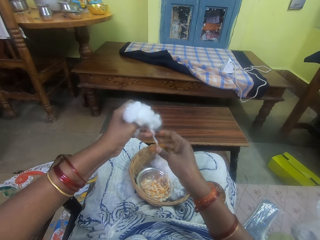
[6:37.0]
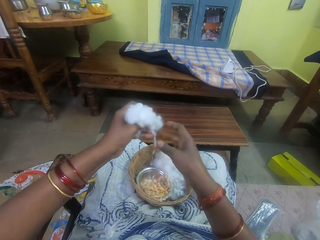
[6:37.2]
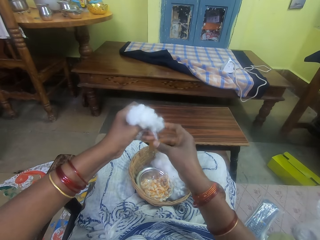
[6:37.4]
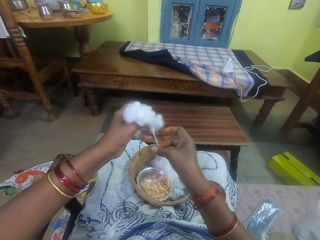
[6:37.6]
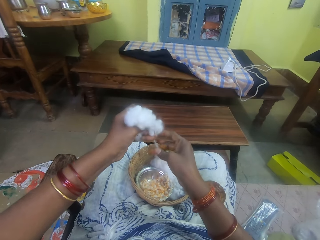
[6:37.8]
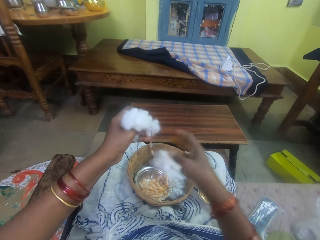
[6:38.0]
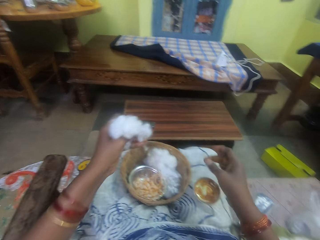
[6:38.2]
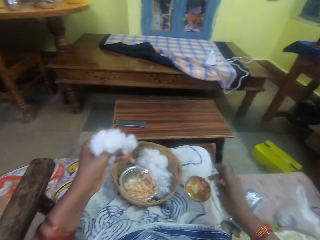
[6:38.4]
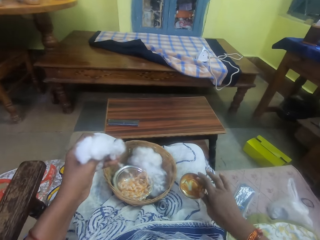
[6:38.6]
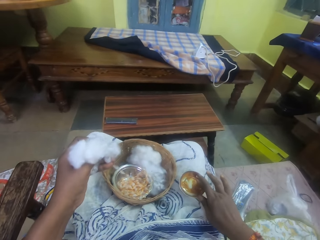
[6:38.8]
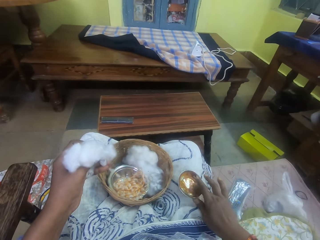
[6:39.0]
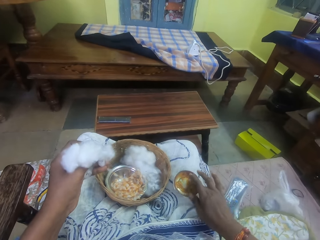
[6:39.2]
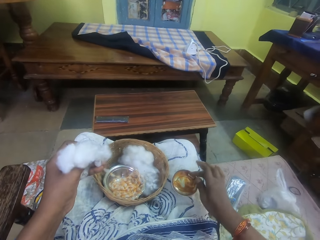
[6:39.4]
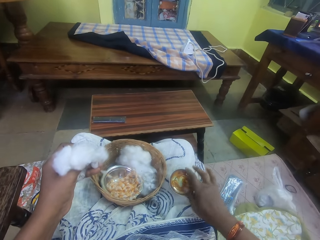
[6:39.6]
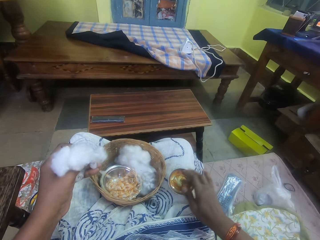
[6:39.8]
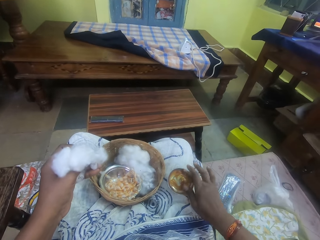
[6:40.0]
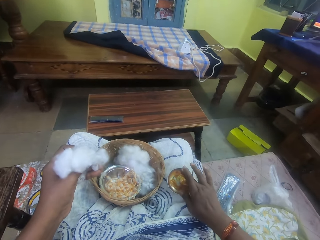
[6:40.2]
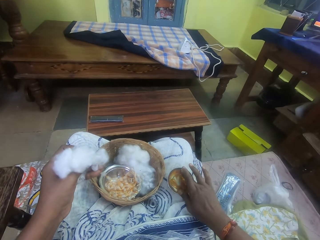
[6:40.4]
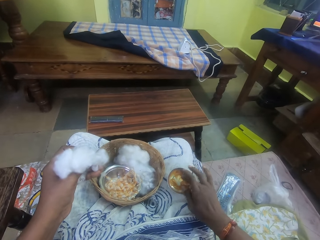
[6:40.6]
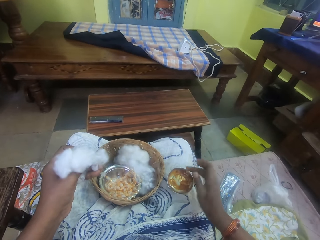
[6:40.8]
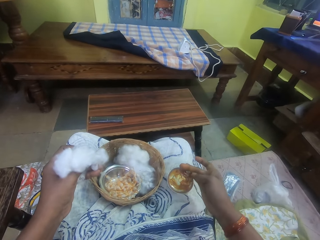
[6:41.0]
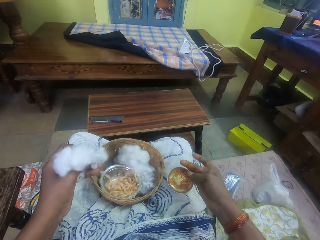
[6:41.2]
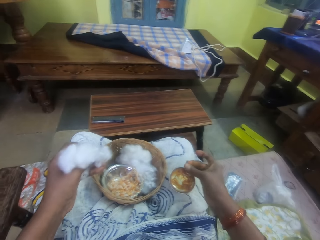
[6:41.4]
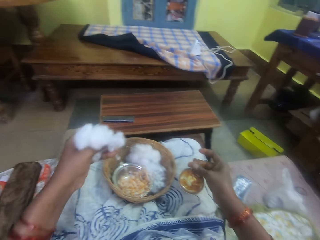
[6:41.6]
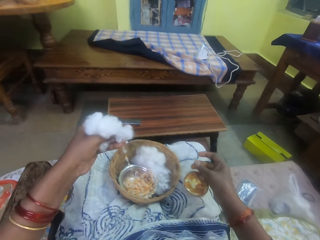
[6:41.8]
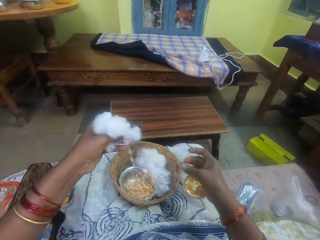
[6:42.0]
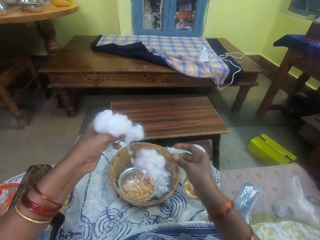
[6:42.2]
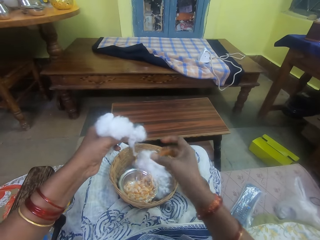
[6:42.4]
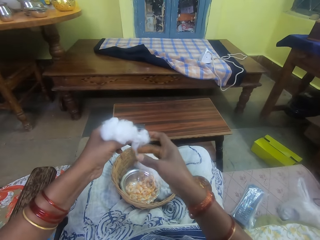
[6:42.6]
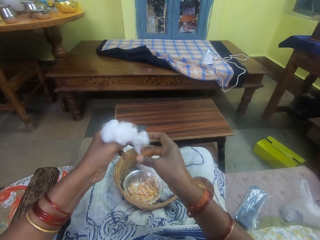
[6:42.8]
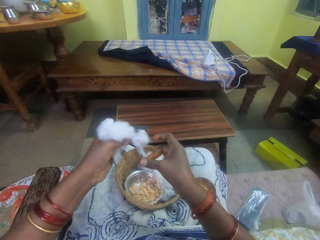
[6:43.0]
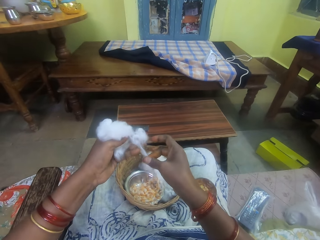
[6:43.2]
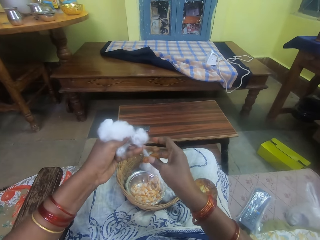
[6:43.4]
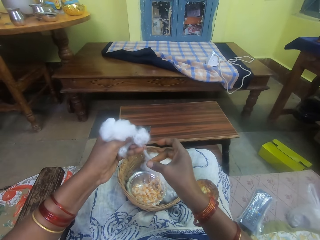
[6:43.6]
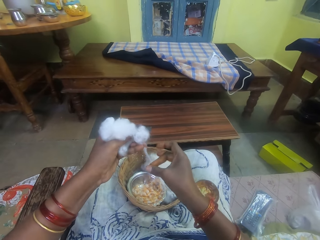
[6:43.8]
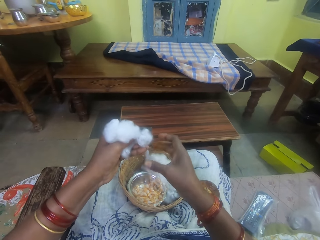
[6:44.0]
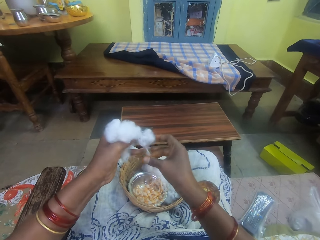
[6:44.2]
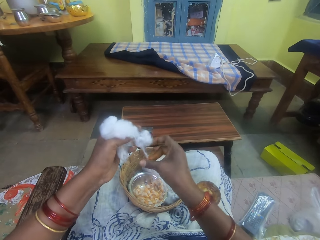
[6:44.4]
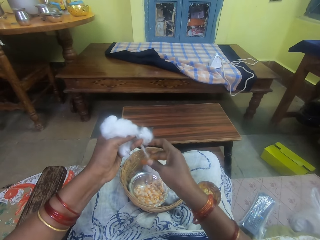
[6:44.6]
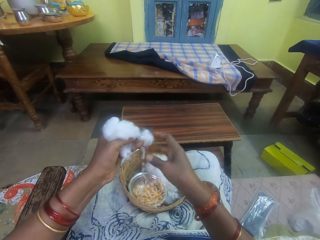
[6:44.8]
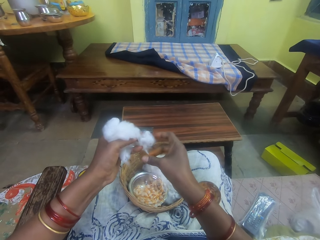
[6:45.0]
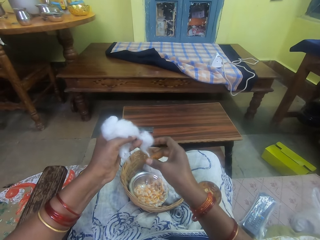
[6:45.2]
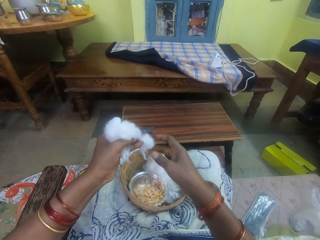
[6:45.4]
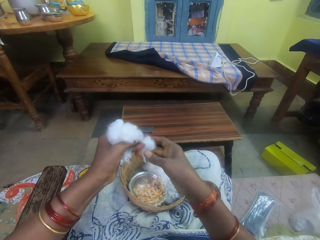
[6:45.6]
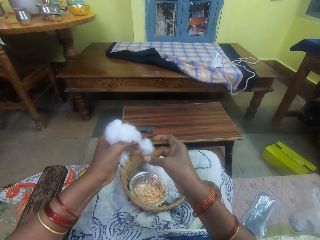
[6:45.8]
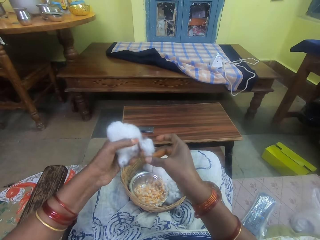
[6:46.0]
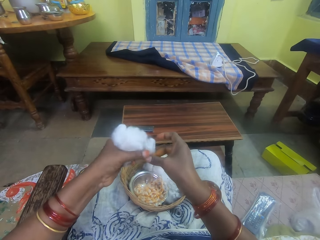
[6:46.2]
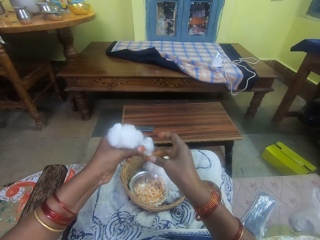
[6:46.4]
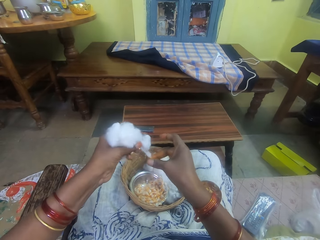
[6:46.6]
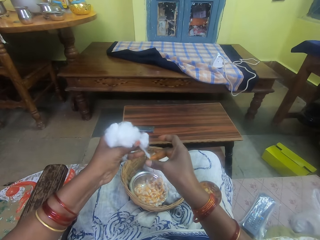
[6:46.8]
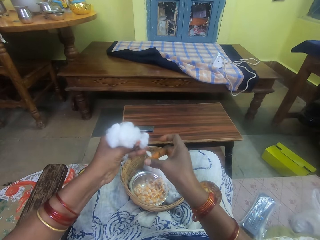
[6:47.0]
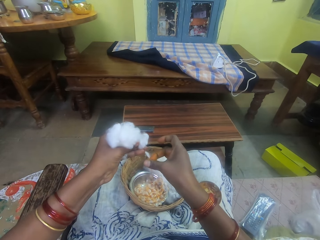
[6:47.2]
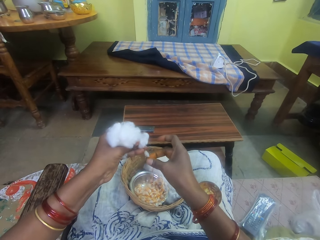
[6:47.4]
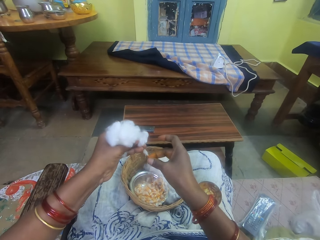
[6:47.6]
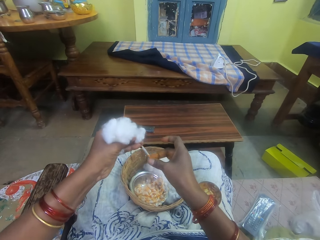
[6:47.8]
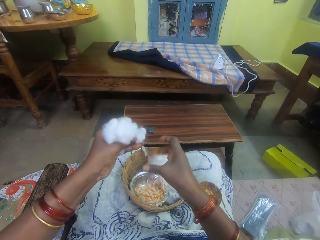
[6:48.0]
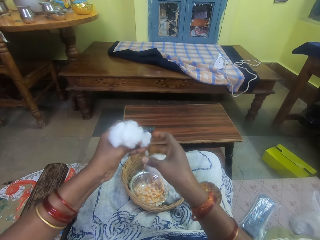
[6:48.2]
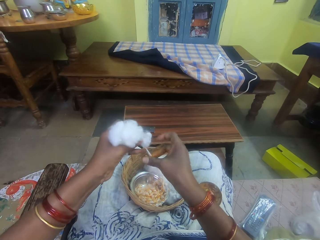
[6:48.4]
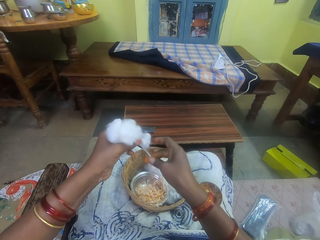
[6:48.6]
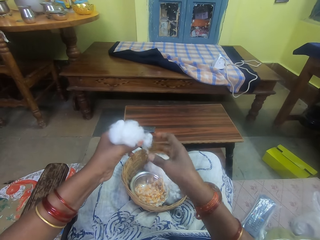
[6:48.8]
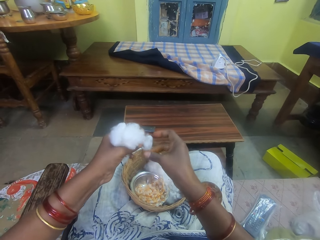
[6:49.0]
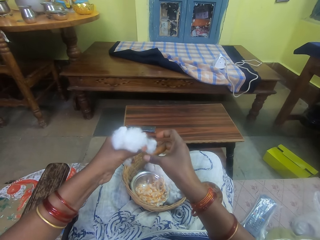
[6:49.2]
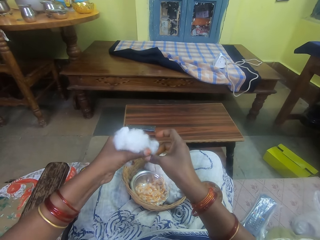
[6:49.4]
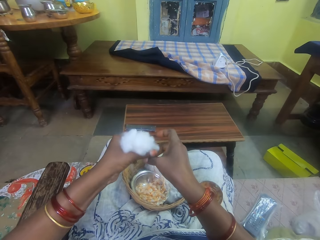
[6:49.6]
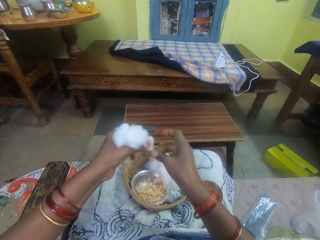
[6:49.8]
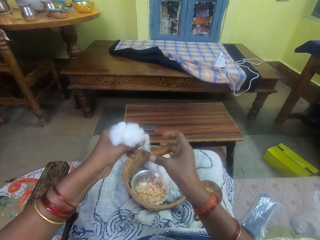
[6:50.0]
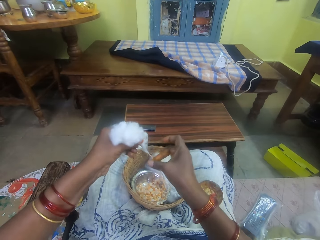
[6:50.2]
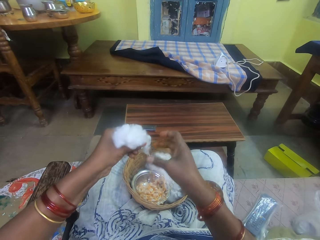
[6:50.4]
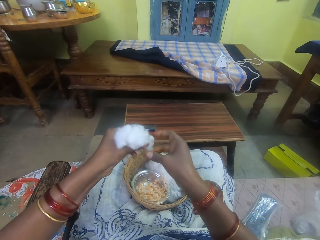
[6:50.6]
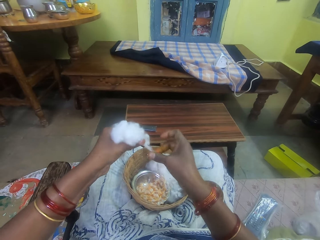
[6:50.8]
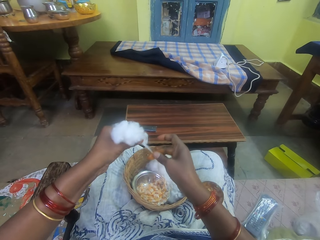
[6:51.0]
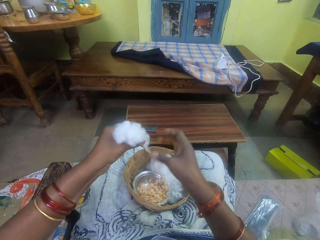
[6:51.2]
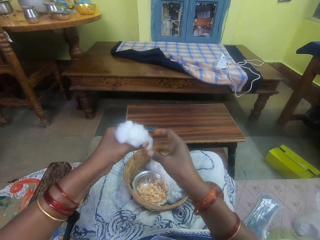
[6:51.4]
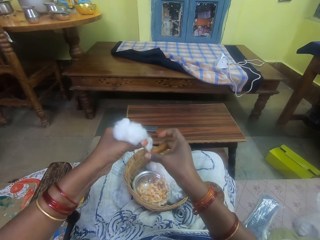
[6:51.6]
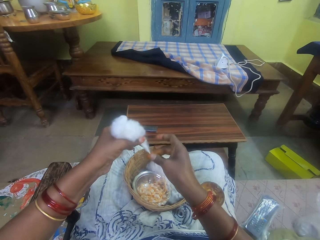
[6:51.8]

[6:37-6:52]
The camera wearer rolls a cotton string with adhesive. She pulls her hand off the cotton string. She picks adhesive from the bowl. She touches the ointment with her right hand. She pulls her hand off the bowl. She picks adhesive from the bowl. She pulls her hand off the bowl. She rubs her fingers. She rolls the cotton string with the adhesive. She rubs the ointment on the ball of cotton wool in her left hand. She pulls the cotton string. She rolls the cotton string with the adhesive. She pulls the cotton. She rolls the cotton string with the adhesive.

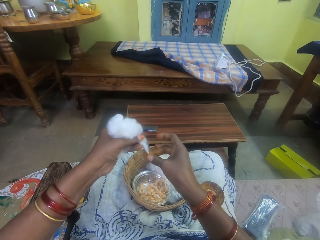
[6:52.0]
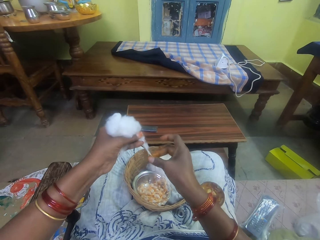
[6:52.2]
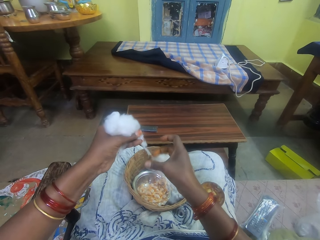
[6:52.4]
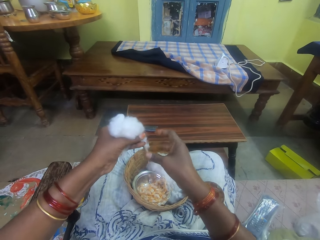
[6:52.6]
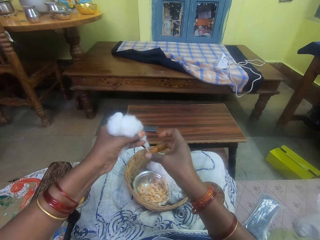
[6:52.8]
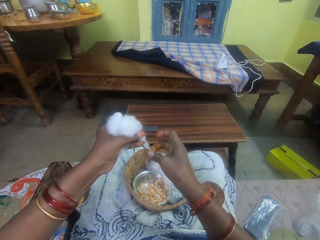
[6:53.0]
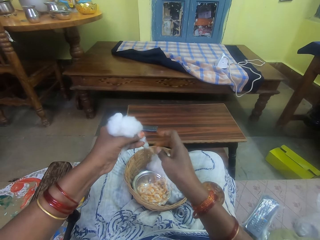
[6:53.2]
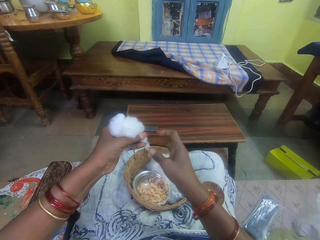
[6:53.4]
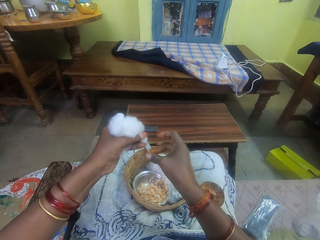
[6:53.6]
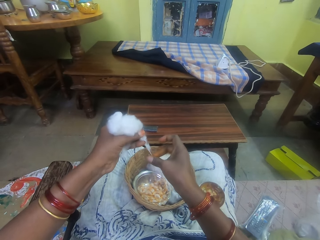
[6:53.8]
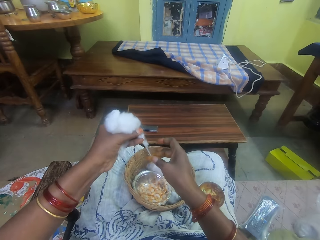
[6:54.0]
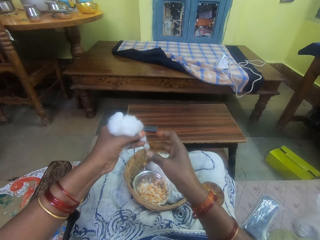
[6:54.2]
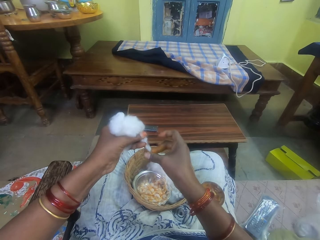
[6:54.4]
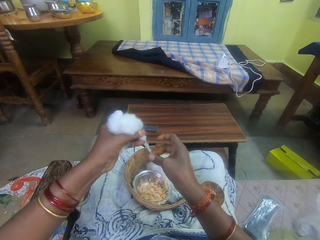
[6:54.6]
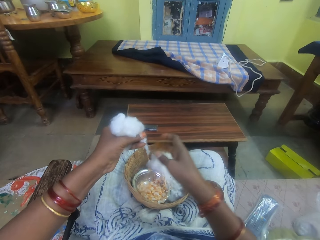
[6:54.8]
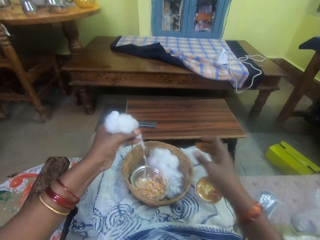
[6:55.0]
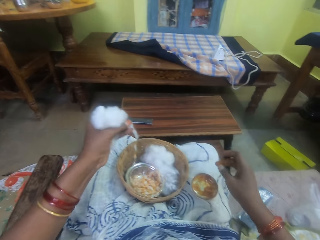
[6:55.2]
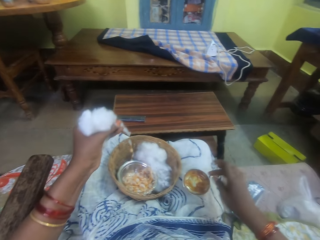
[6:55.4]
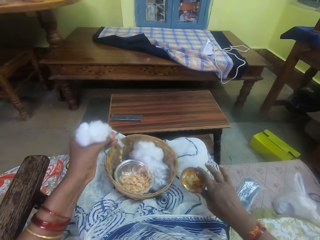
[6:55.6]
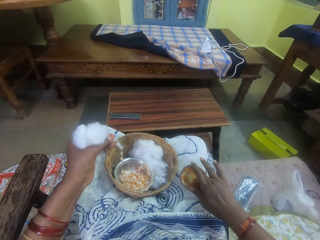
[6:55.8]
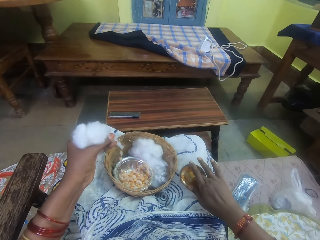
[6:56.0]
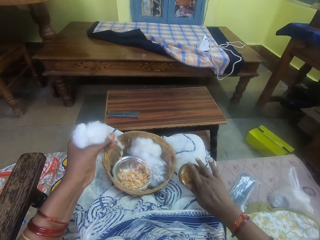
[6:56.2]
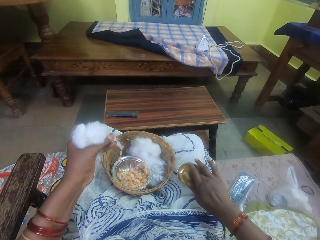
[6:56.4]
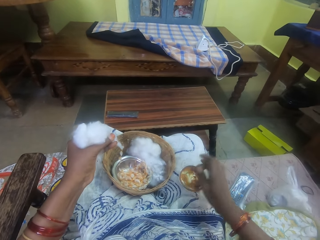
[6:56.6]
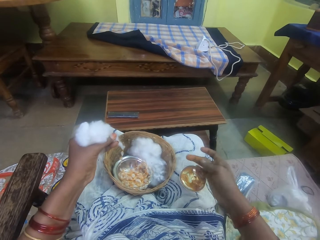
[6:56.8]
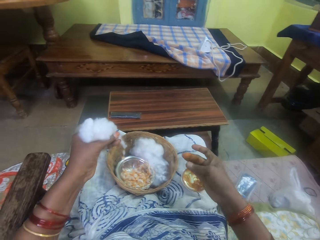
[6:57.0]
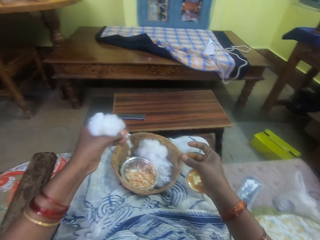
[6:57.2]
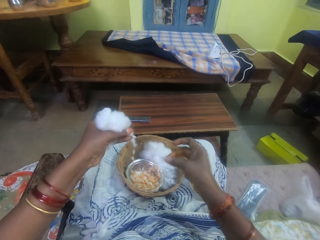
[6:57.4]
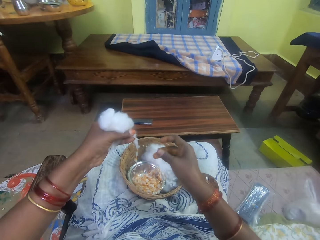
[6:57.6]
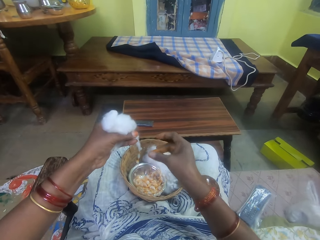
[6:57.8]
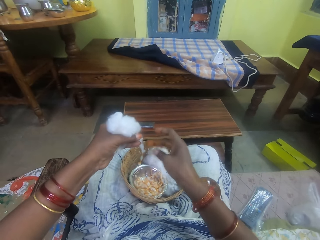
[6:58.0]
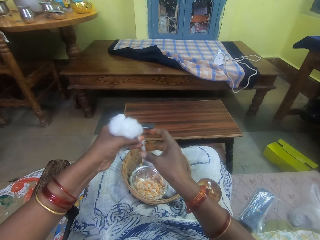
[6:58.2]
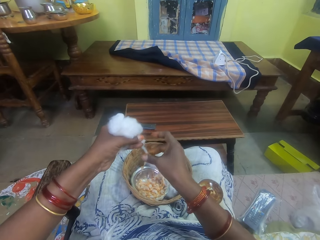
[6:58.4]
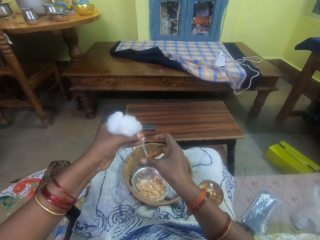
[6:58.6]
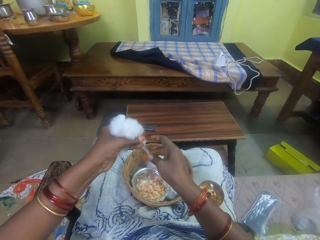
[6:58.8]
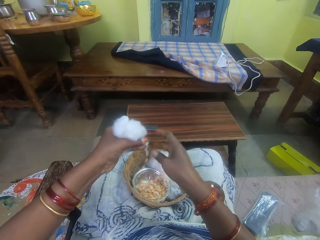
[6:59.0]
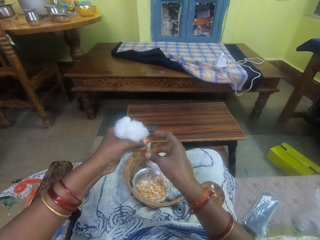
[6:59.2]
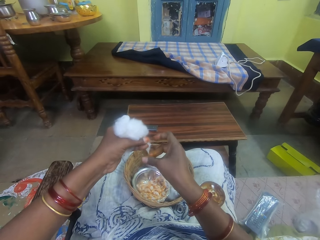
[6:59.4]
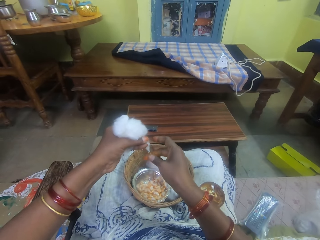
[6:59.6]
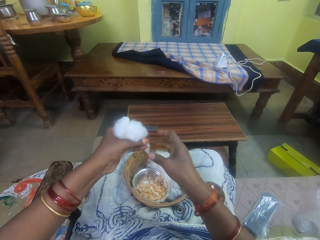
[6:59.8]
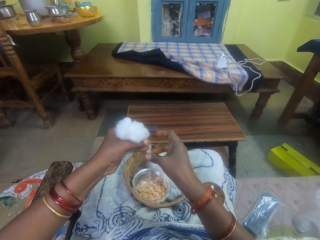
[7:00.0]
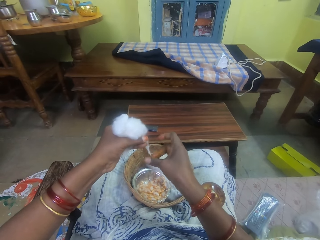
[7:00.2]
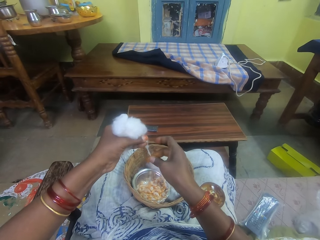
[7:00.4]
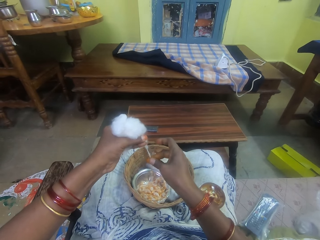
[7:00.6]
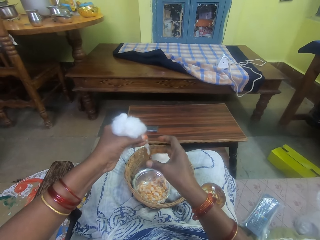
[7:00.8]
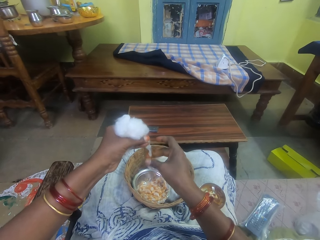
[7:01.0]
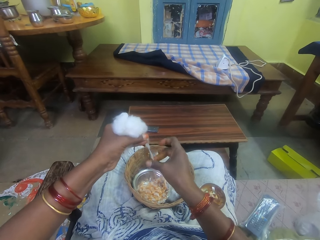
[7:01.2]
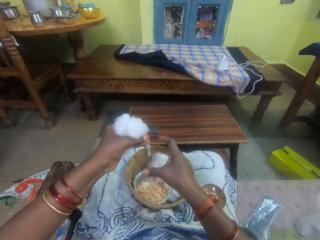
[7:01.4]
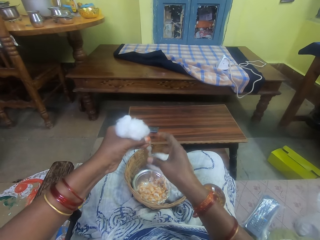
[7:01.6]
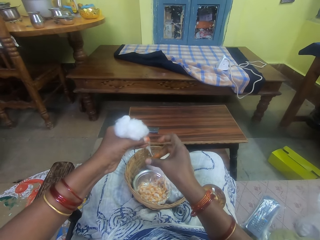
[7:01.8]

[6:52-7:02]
The camera wearer pulls her hand off the cotton string. She picks adhesive from the bowl. She touches the ointment with her right hand. She pulls her hand off the bowl. She rubs her fingers. She rolls the cotton string with the adhesive. She rubs the ointment on the ball of cotton wool in her left hand.
